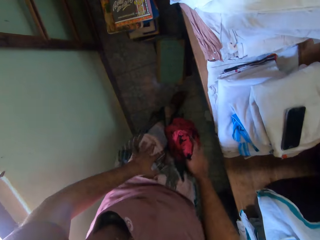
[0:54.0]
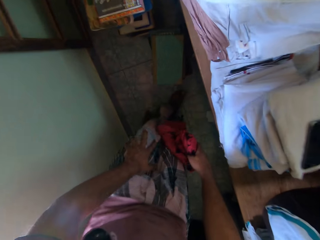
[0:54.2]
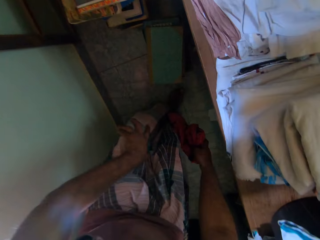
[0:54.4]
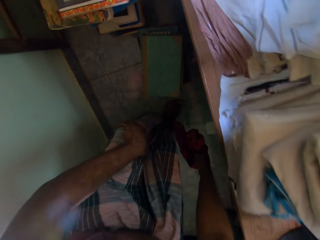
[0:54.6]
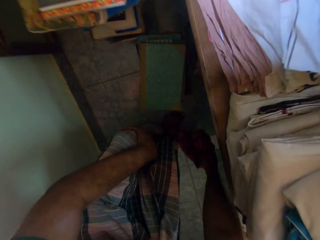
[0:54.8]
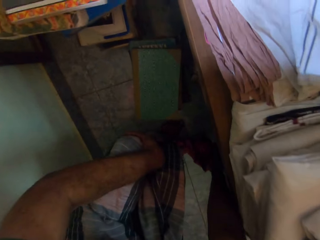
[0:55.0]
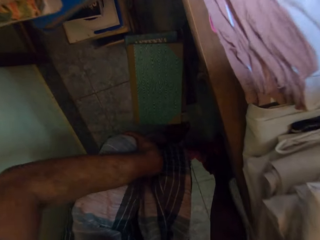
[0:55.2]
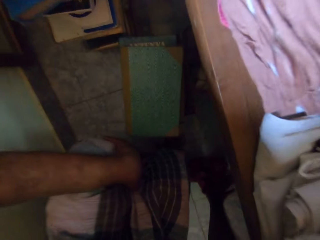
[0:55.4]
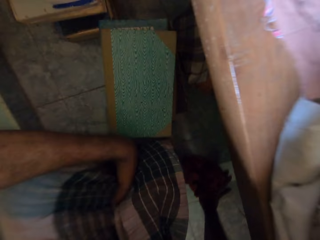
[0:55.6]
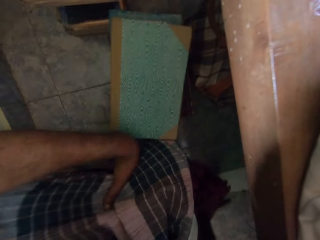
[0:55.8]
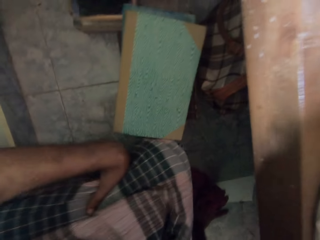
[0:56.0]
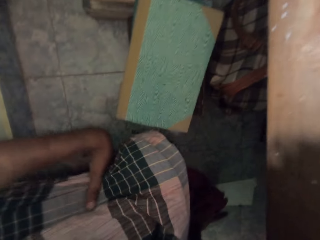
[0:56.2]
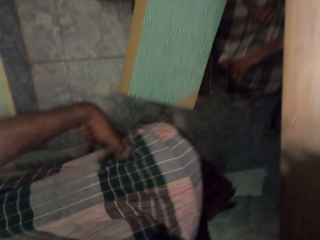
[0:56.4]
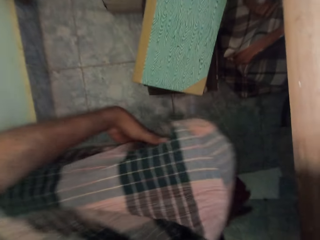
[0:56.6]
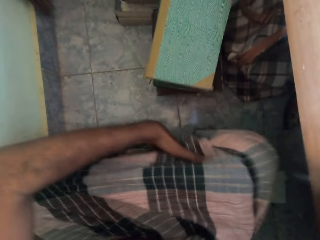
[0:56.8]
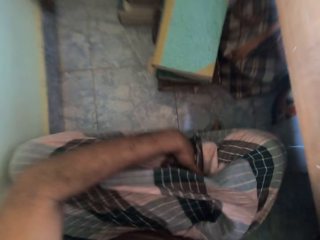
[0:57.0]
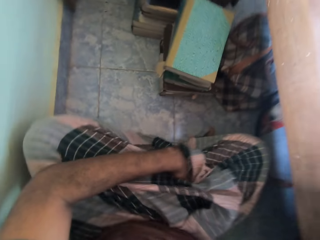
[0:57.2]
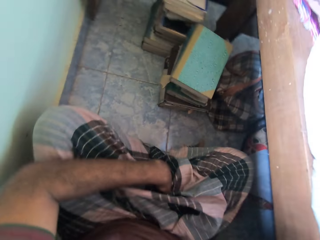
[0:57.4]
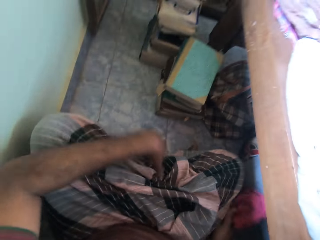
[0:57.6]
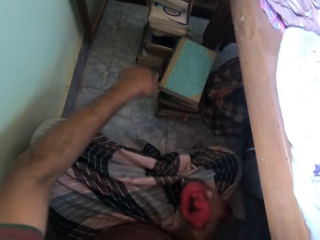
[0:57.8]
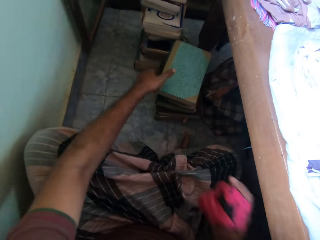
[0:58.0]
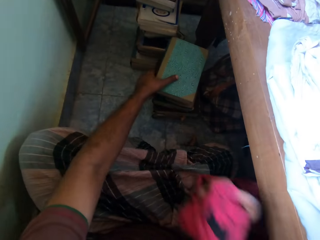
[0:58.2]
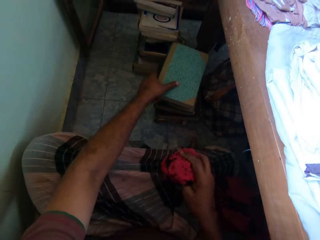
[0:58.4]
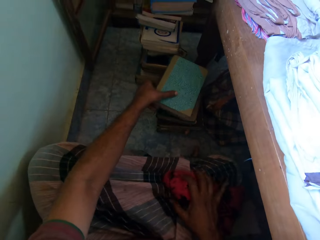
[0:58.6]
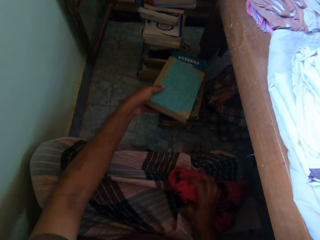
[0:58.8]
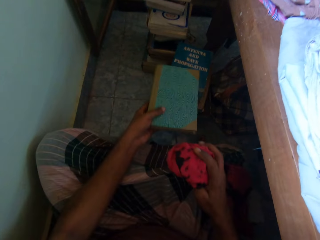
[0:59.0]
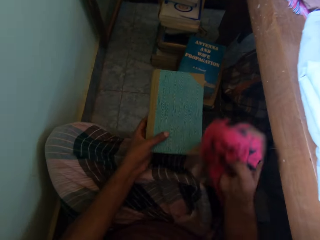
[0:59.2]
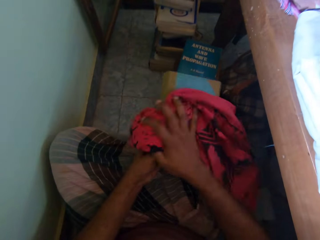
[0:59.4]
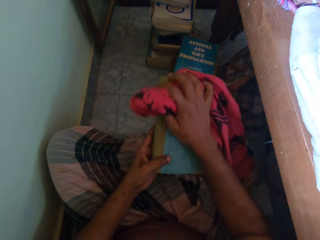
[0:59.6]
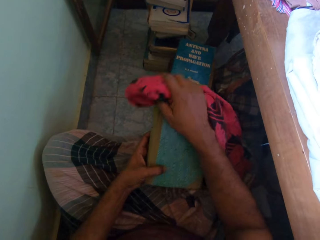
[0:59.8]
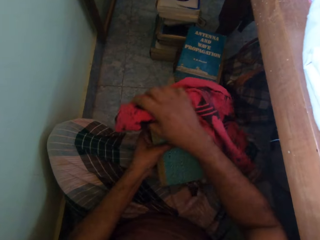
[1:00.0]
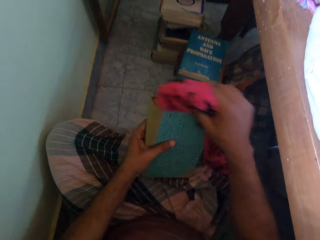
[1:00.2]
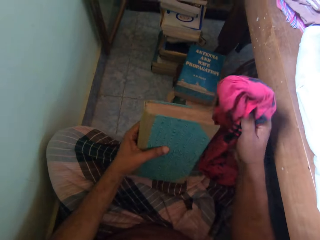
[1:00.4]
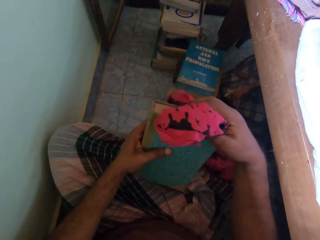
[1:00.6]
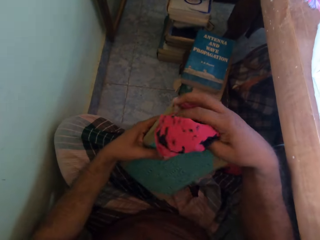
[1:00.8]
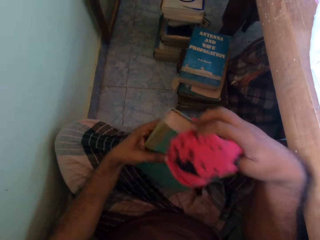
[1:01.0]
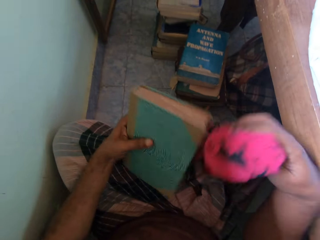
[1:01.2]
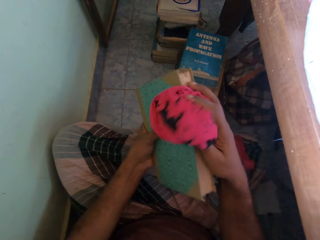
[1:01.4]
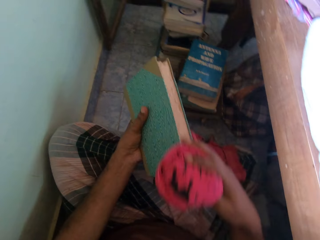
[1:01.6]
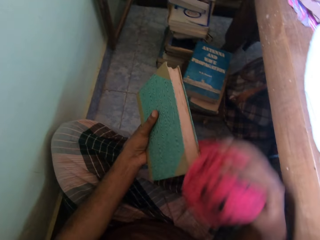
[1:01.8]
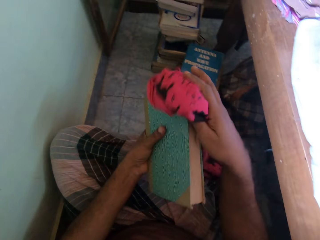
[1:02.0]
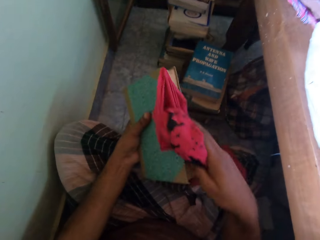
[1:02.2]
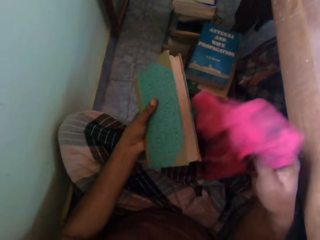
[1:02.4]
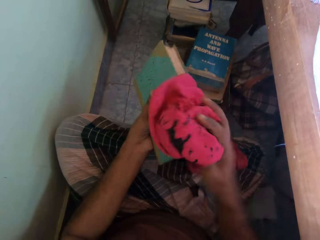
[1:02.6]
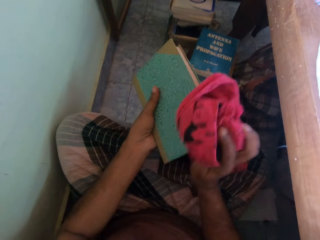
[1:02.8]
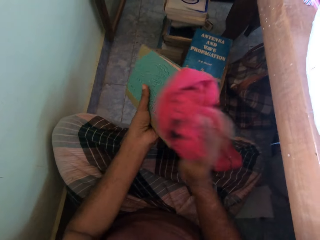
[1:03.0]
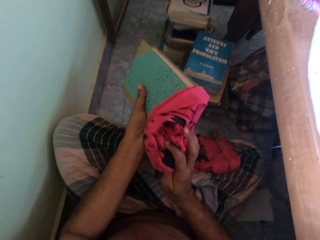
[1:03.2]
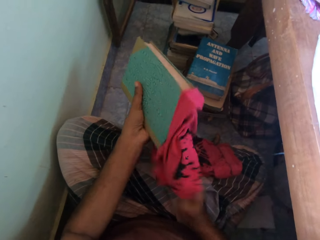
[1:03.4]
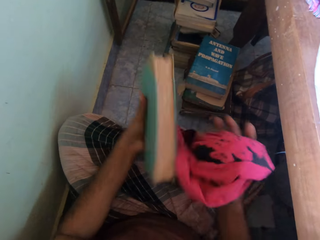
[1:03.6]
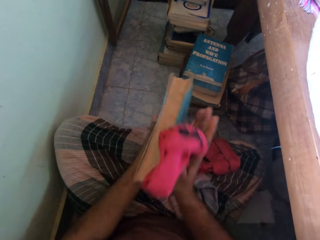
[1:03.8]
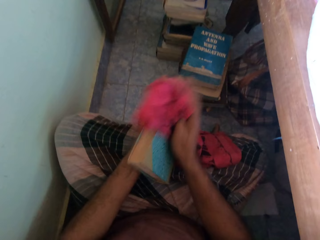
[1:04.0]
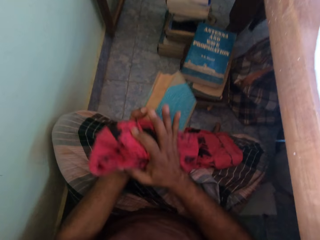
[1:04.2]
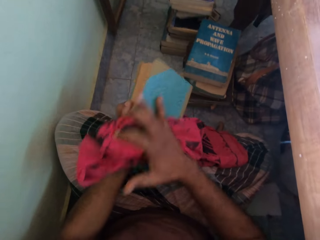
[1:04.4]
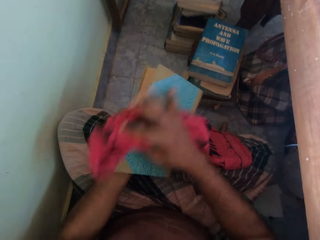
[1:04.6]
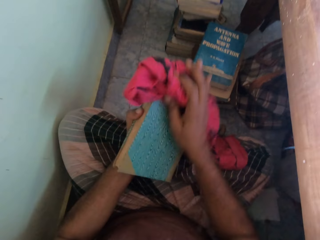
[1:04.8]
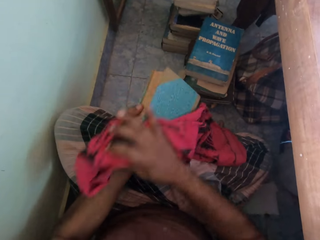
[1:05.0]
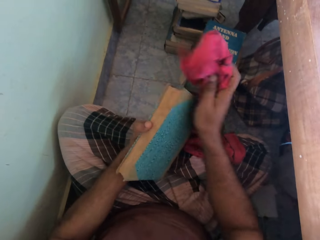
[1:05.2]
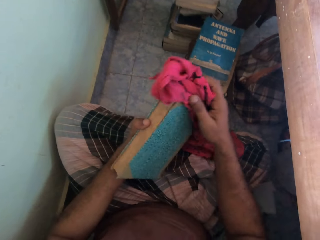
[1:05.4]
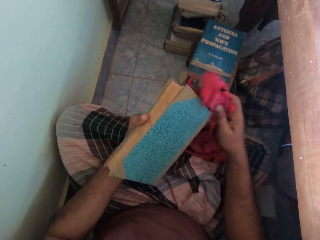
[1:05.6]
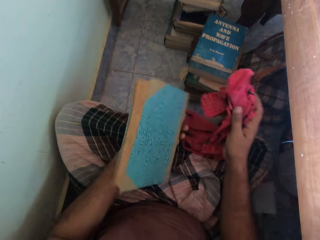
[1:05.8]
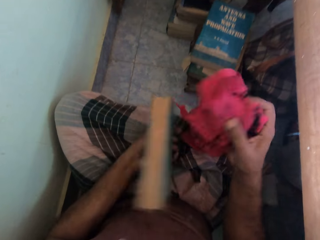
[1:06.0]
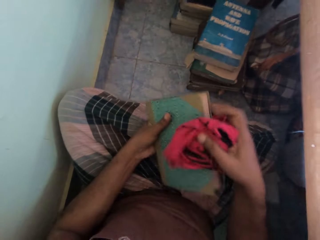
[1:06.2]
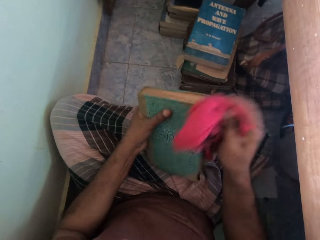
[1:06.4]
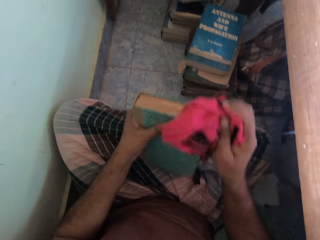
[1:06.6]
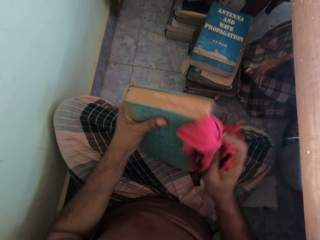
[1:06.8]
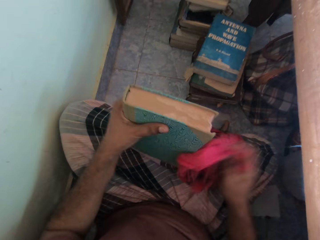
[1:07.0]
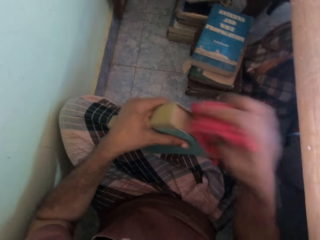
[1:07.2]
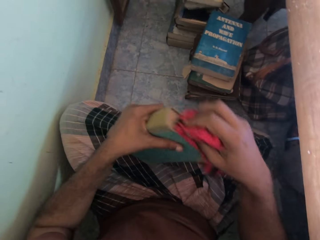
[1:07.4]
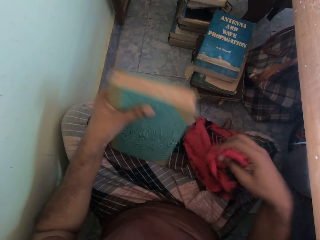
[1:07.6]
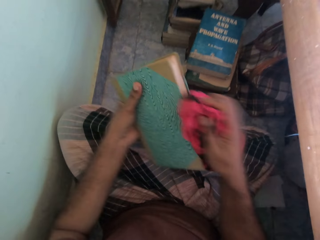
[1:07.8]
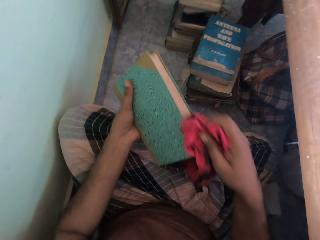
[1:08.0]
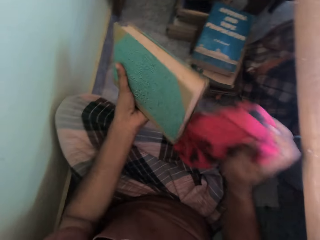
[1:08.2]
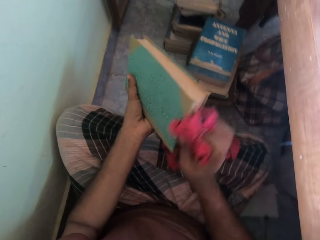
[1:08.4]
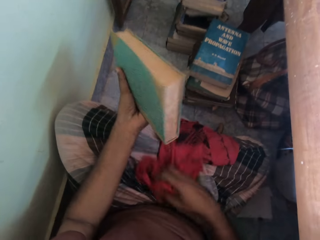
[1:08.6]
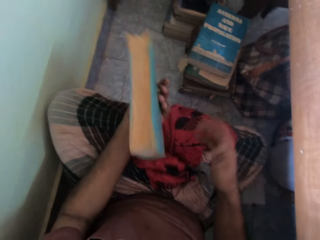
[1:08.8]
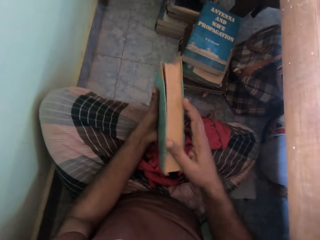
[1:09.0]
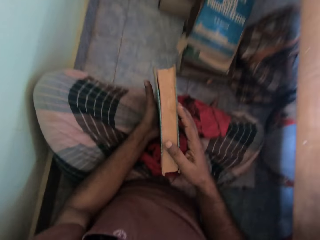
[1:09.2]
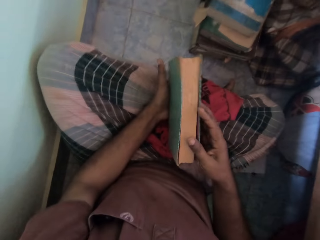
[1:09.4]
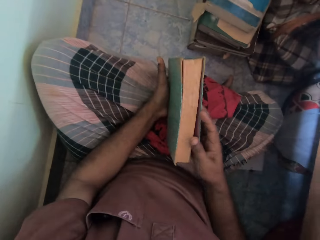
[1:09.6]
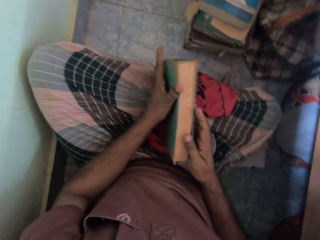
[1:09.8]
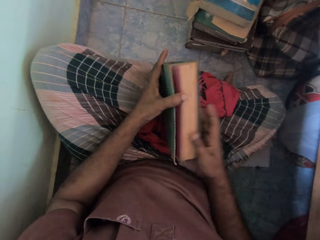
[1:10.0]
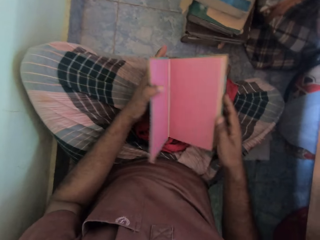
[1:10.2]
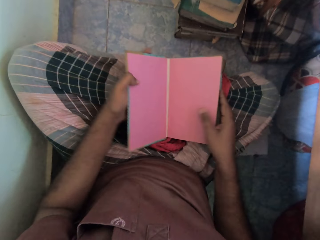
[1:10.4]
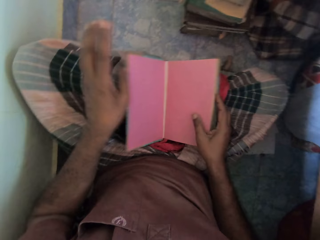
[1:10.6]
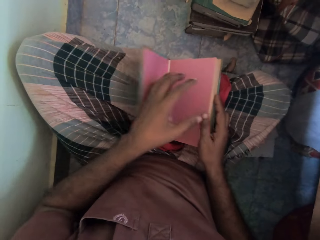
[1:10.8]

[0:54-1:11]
The camera wearer holds the cloth with his right hand. He sits on the floor. He picks the book from the pile of books on the floor with his left hand. He rubs the cloth in his right hand on the book in his left hand. He drops the cloth on his lap with his right hand. He holds the books with both hands. He rests the book on his lap with both hands. He opens the cover of the book with both hands.

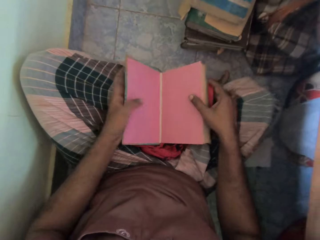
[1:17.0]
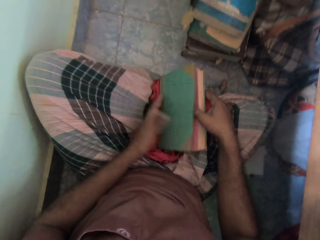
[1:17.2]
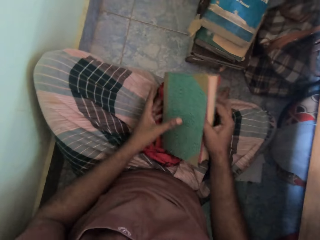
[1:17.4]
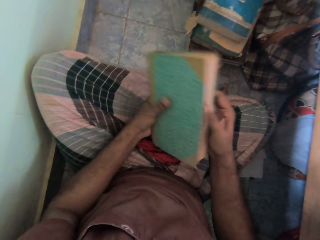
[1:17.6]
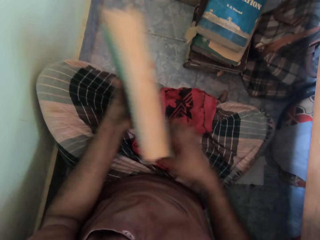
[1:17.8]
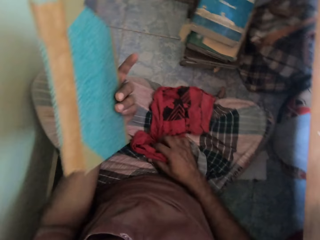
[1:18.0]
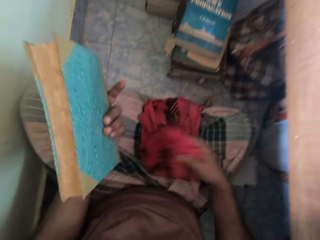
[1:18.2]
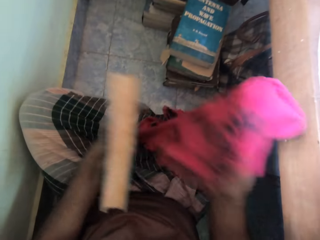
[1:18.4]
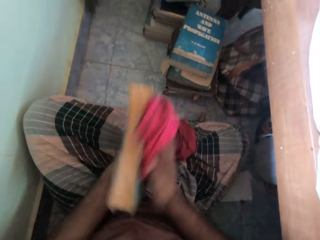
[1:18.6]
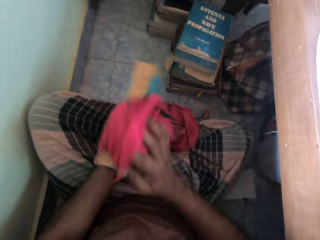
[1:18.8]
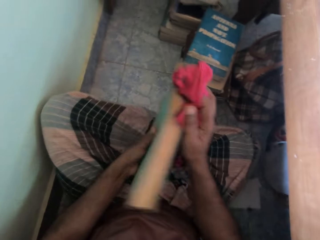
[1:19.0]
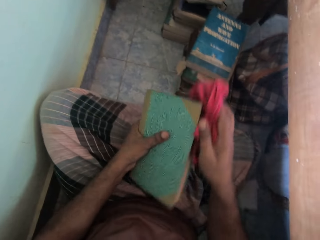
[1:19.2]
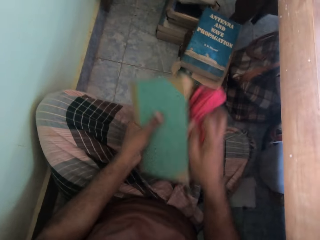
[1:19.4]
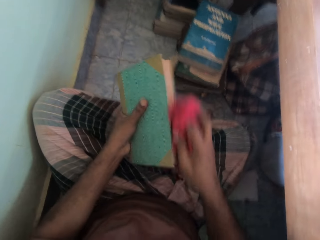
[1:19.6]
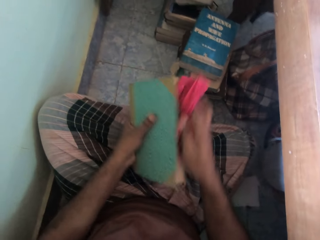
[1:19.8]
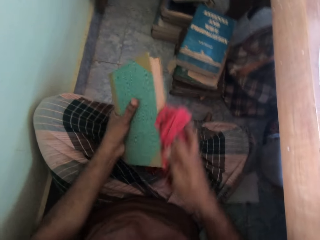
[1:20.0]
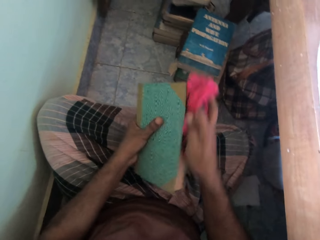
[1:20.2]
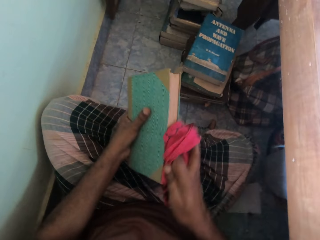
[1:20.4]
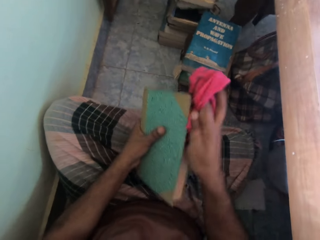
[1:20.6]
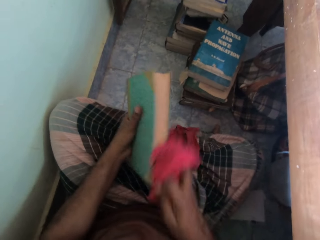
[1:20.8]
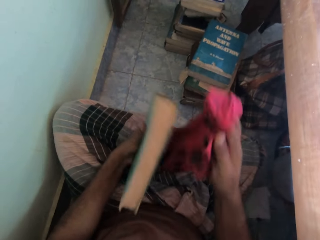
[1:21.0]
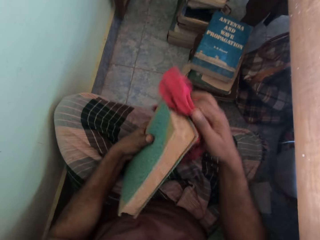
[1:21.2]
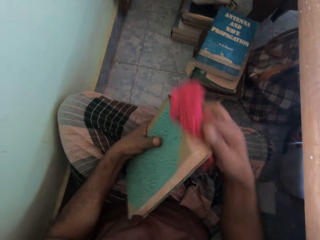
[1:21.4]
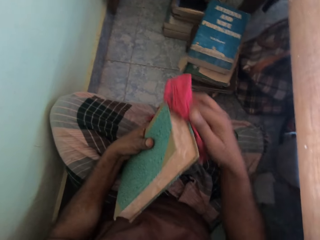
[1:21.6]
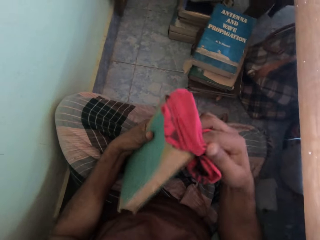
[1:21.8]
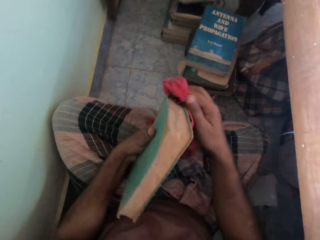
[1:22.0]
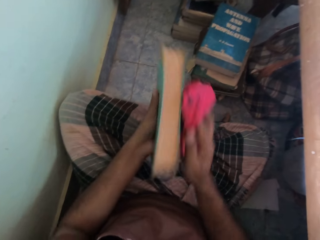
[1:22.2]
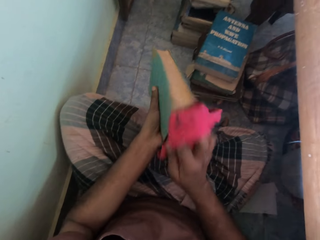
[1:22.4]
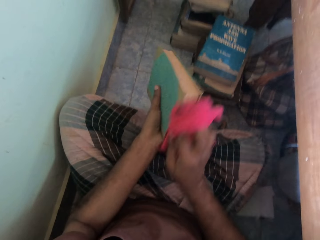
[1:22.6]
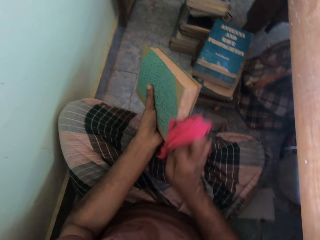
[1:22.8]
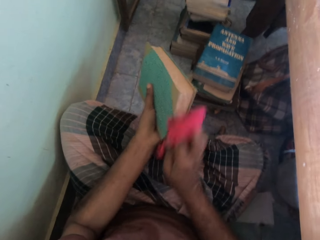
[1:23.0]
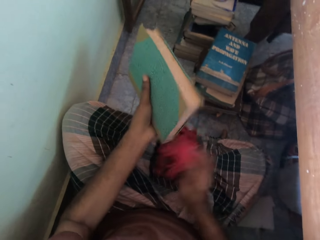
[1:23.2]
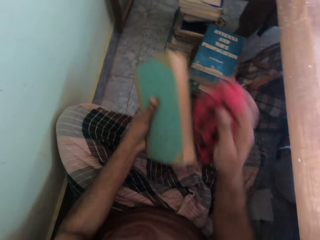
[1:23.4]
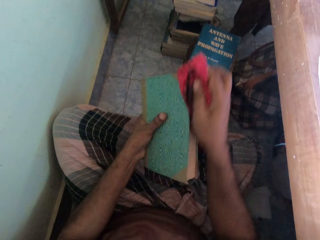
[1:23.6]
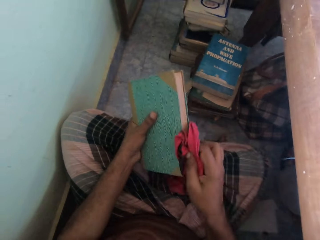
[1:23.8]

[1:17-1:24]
The camera wearer holds the book with his left hand. He picks the cloth from his lap with his right hand. He rubs the cloth in his right hand on the book in his left hand.
